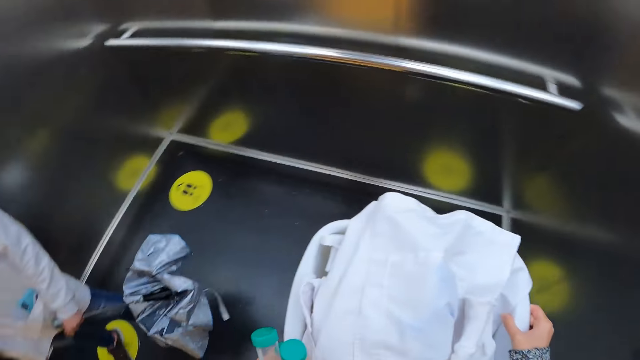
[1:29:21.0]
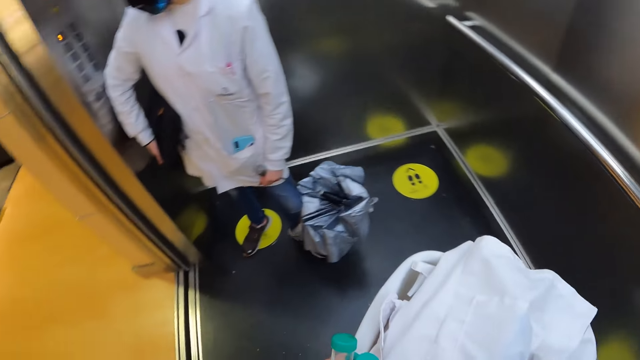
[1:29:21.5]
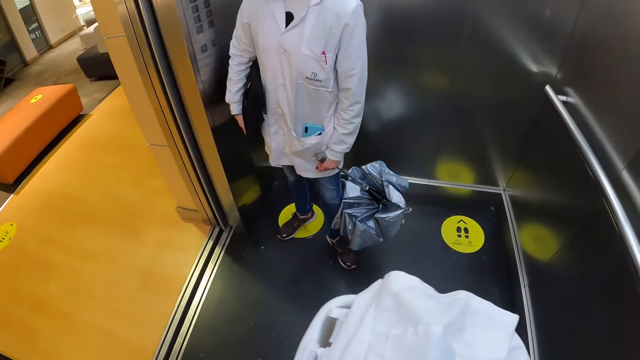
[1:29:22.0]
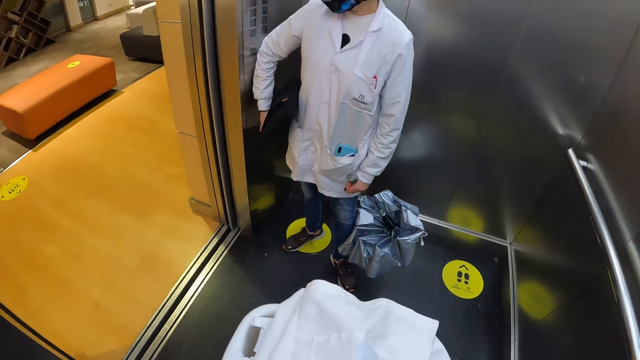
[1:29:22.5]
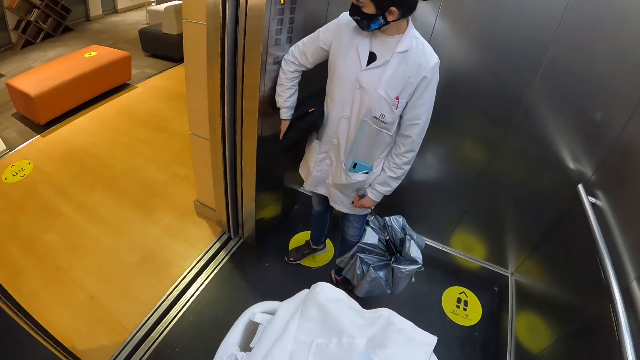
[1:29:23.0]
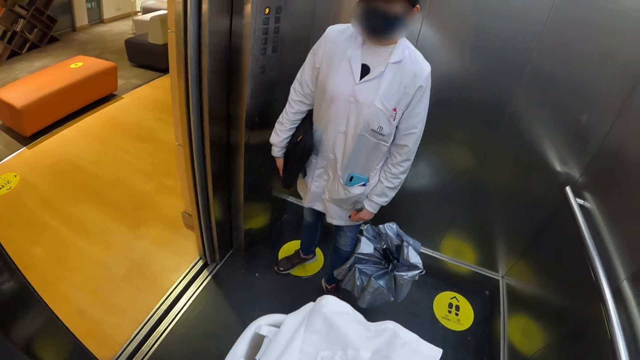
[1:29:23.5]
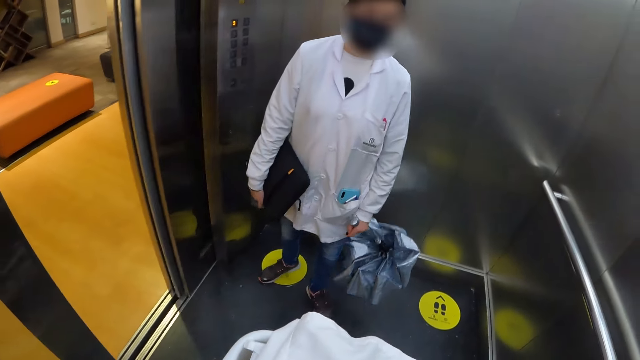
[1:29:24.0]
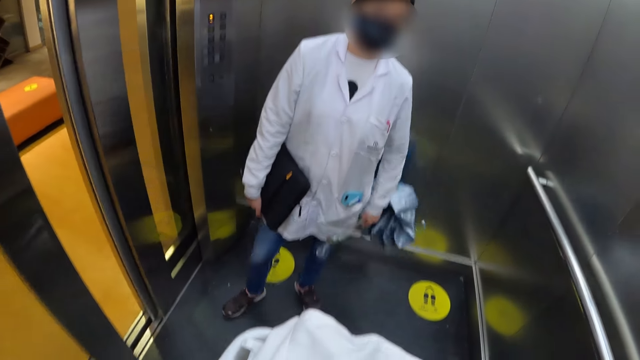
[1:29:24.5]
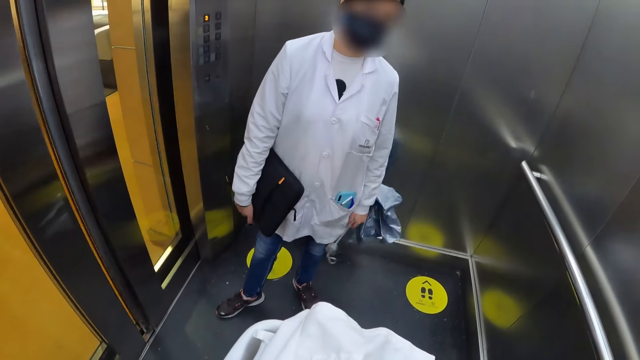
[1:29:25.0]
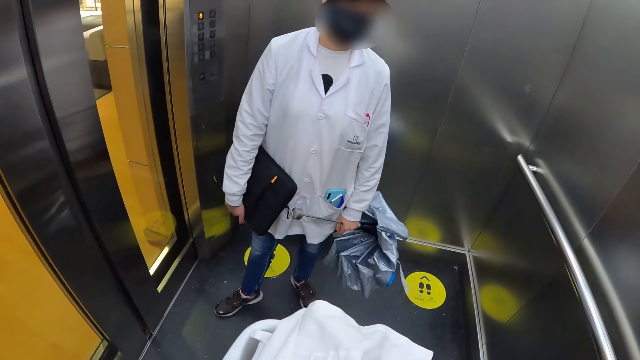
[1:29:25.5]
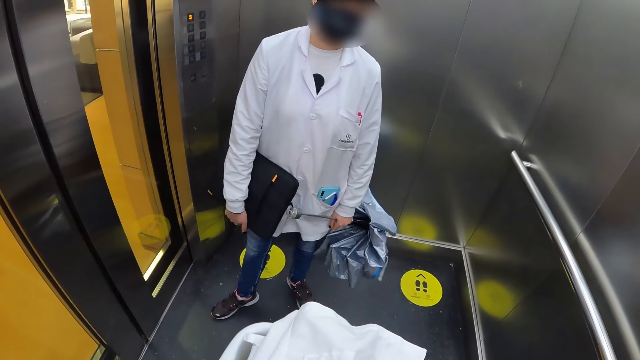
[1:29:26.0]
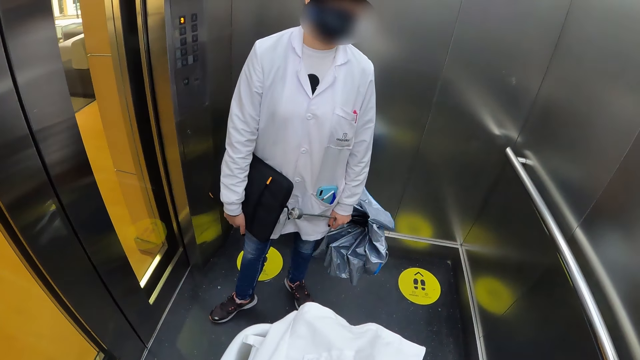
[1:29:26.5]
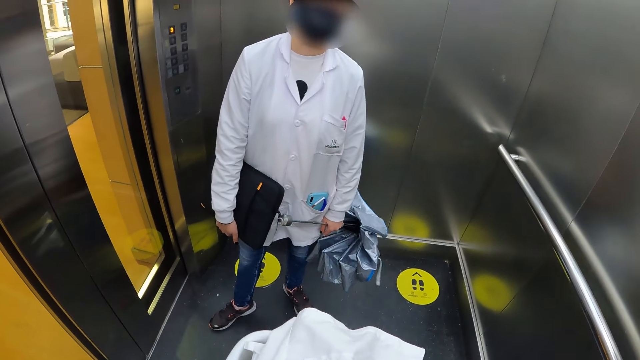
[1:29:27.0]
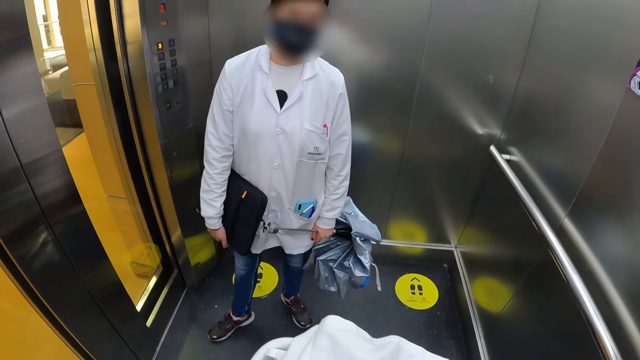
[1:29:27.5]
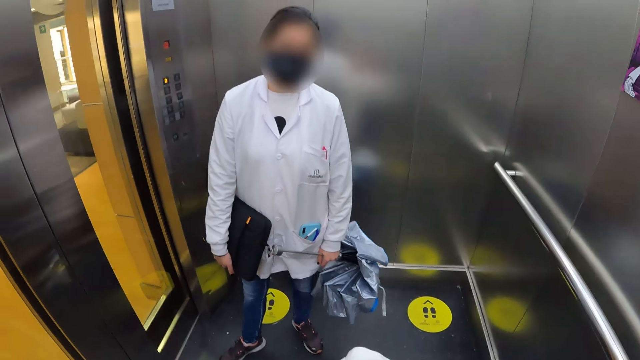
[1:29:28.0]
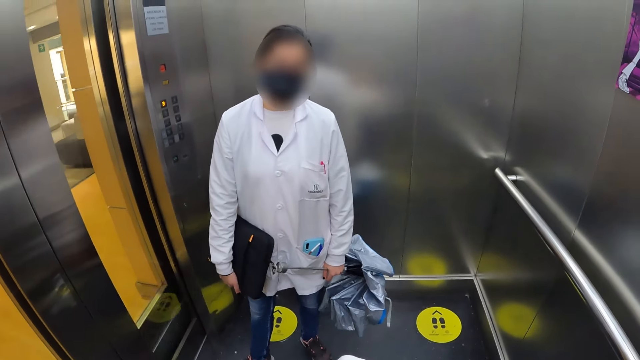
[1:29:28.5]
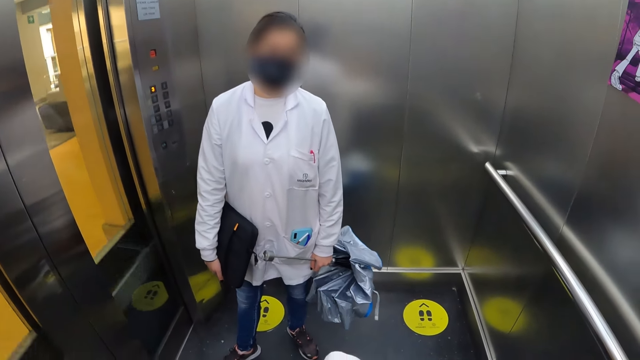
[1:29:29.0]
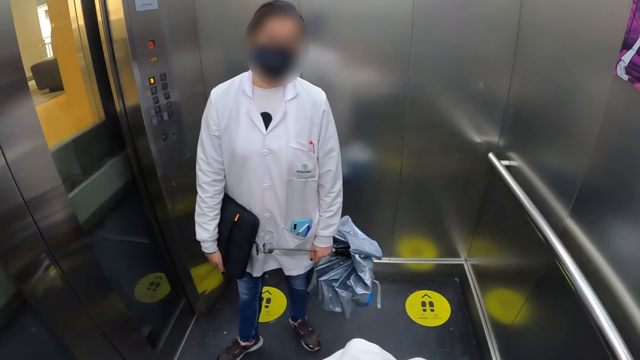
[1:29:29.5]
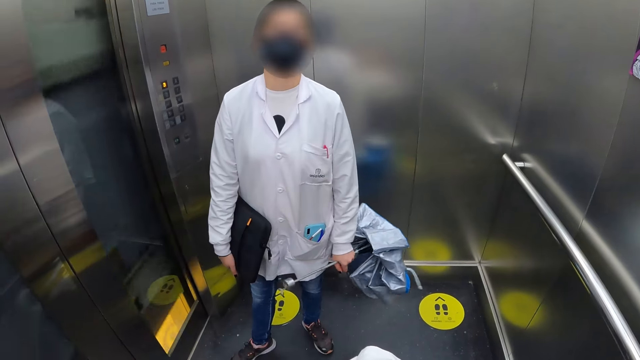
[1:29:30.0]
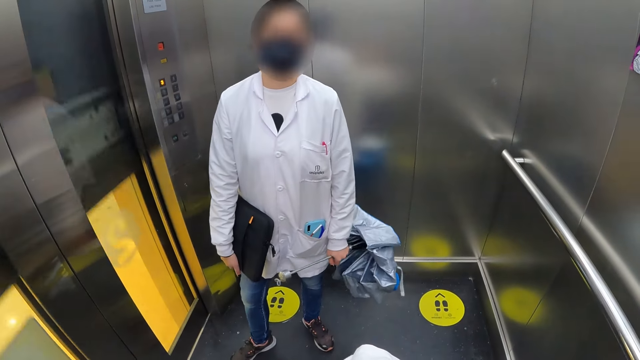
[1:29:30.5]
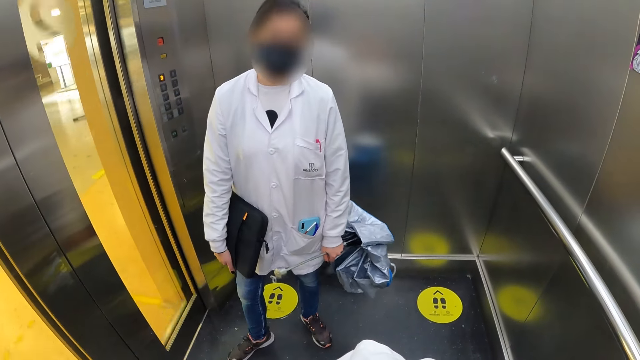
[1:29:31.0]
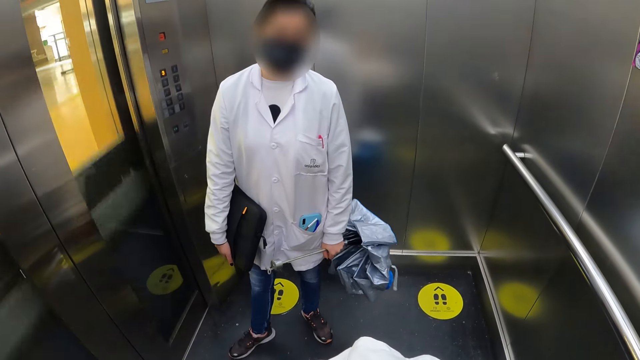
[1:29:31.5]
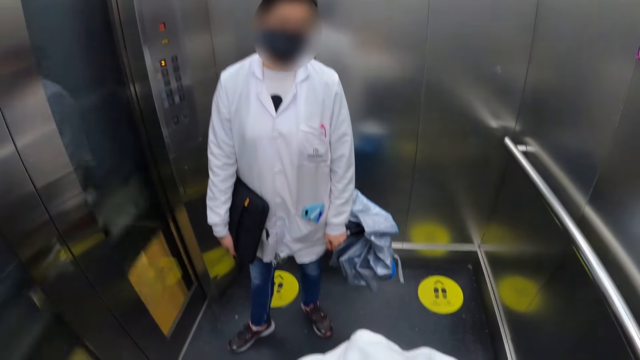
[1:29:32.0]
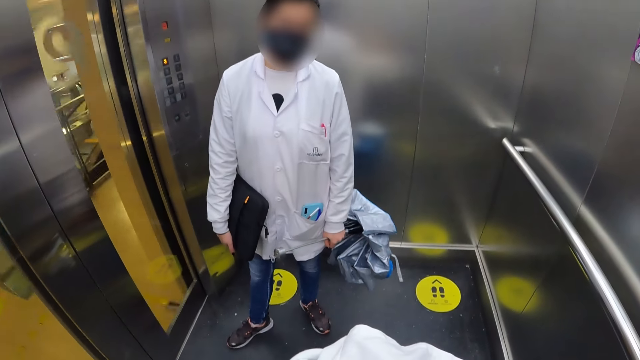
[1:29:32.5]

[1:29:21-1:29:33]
The camera wearer turns in the elevator. They stare at a woman. The woman presses the elevator button. The woman shakes an umbrella. The woman engages the camera wearer.

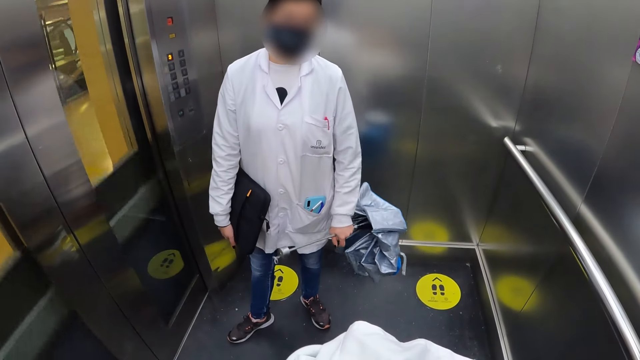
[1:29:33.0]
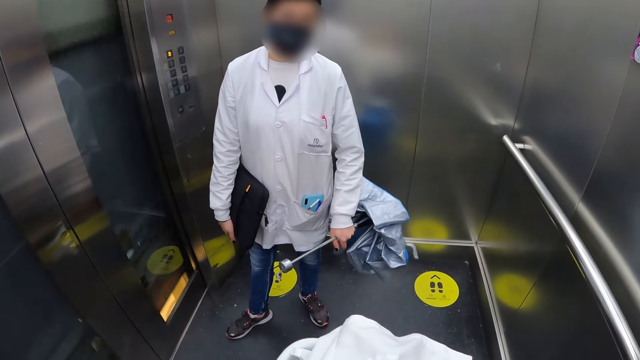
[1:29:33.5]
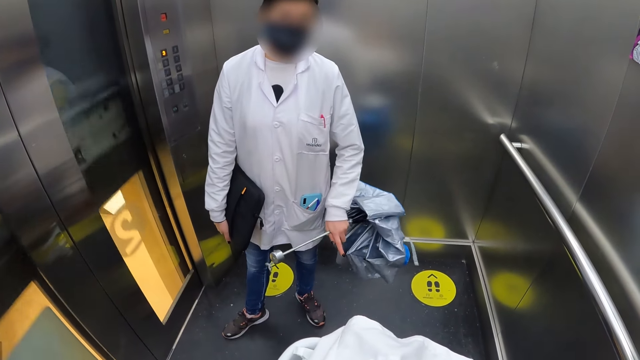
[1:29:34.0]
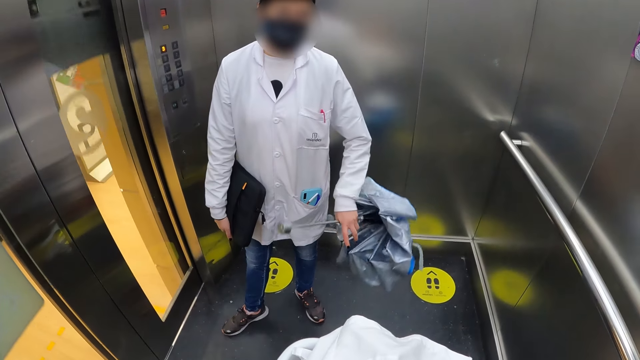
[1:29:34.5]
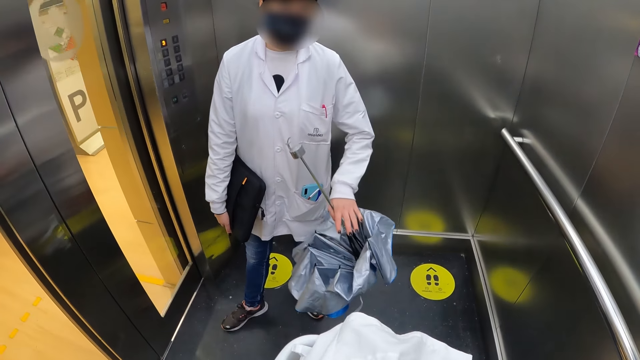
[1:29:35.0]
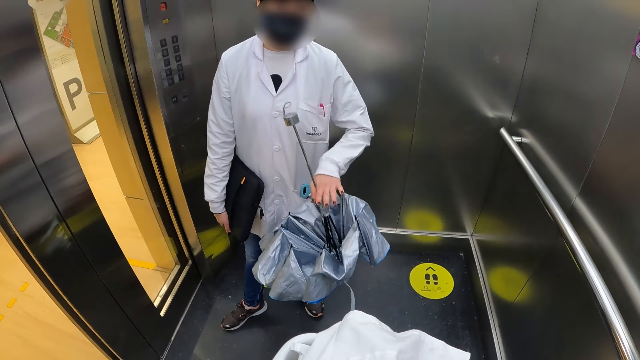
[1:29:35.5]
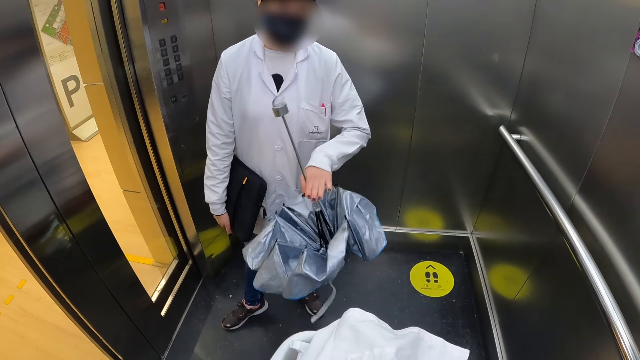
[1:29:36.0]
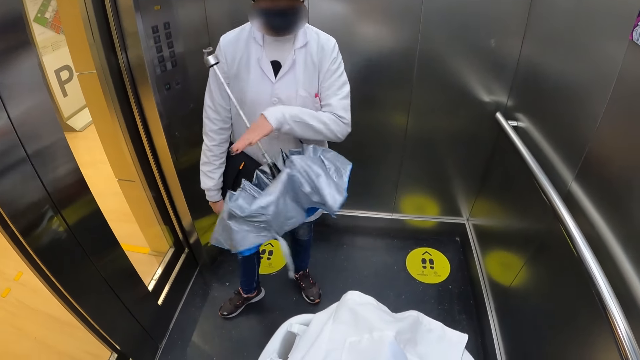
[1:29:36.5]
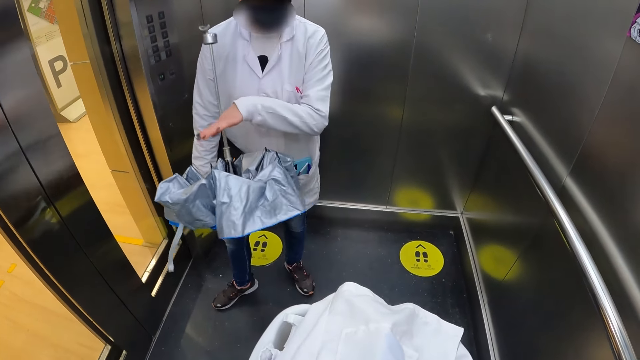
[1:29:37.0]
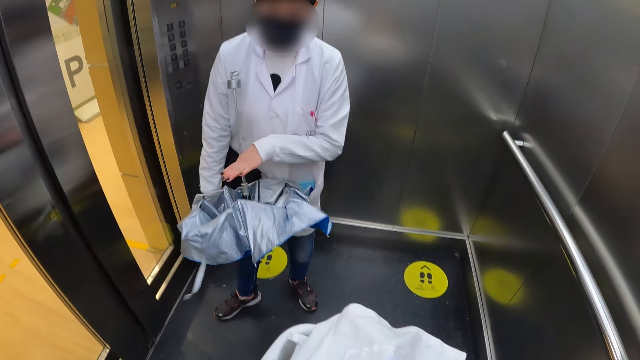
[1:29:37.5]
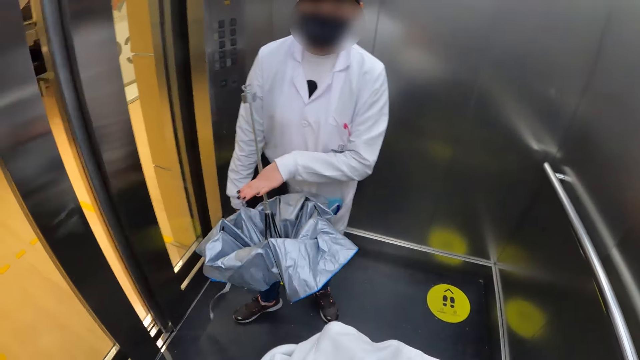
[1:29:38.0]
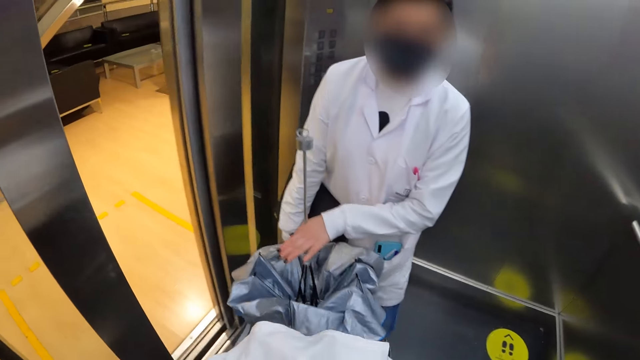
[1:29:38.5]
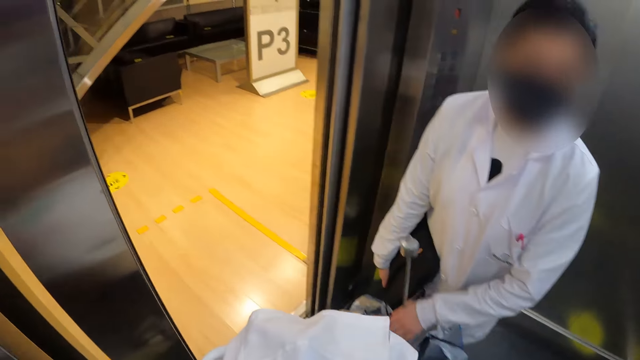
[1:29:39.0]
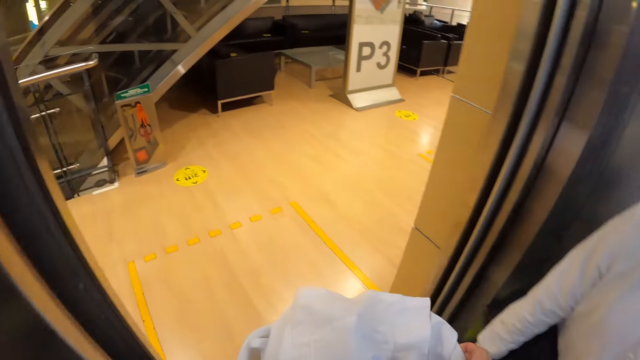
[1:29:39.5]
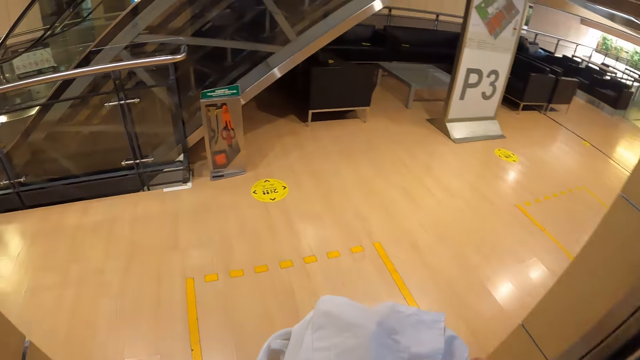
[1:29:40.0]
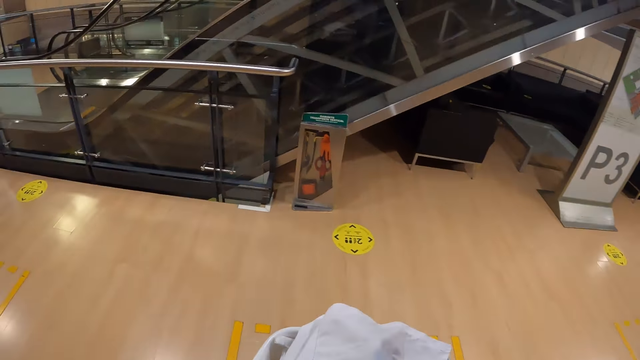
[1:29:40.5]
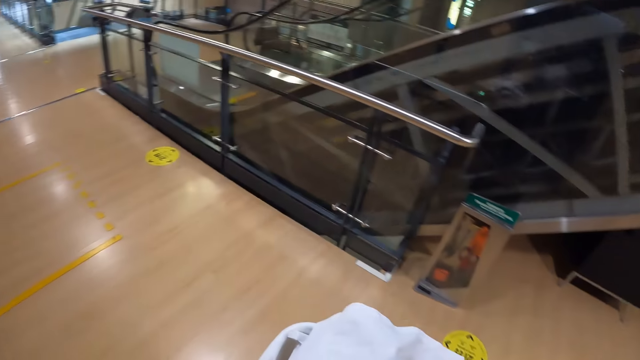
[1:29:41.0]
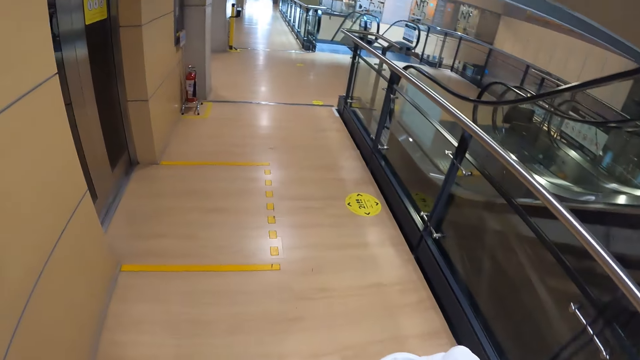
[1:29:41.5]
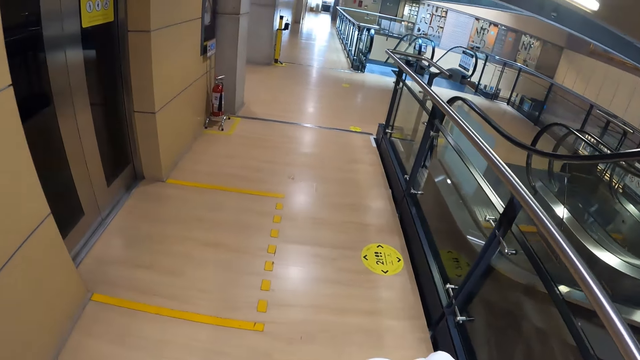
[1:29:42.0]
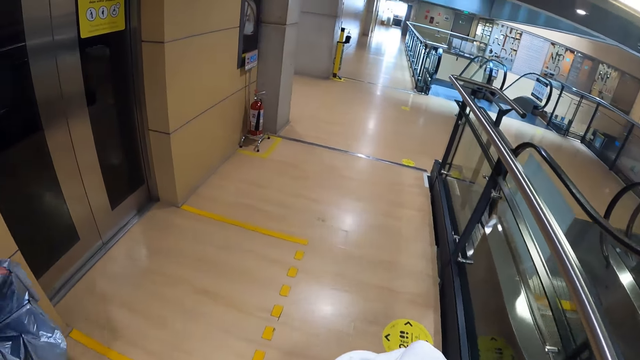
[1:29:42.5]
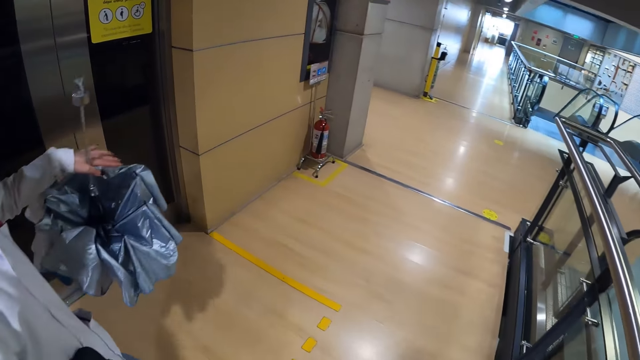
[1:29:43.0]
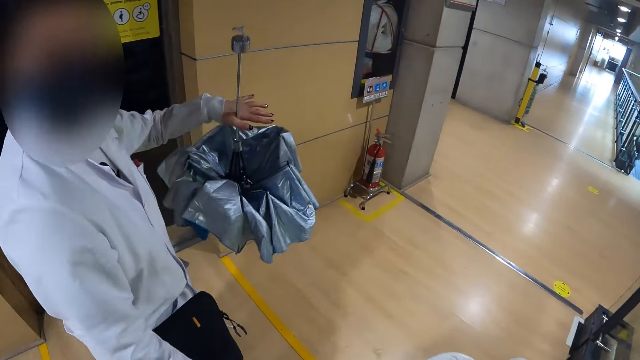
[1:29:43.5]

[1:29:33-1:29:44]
Someone makes gestures. The camera wearer walks in the lab. They turn around. They walk out of the elevator. They walk around the corridor. A person walks in the lab.
